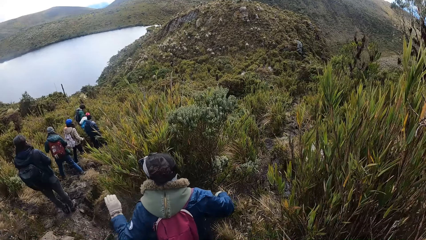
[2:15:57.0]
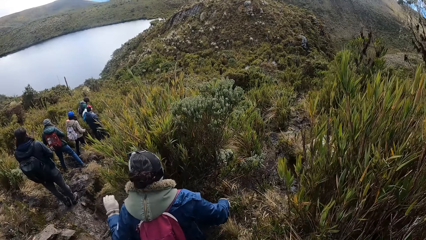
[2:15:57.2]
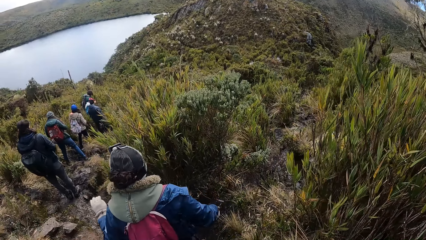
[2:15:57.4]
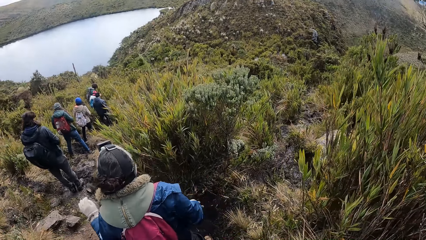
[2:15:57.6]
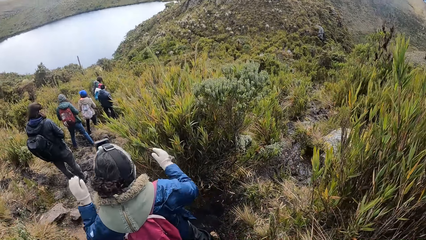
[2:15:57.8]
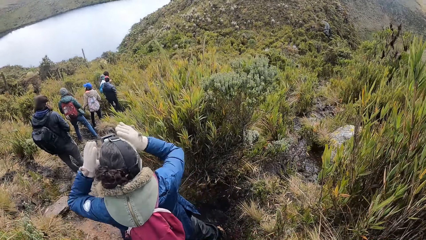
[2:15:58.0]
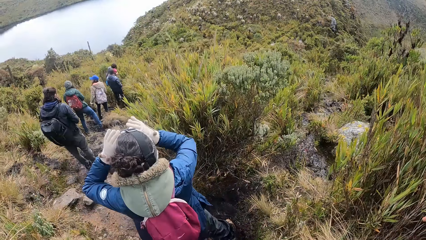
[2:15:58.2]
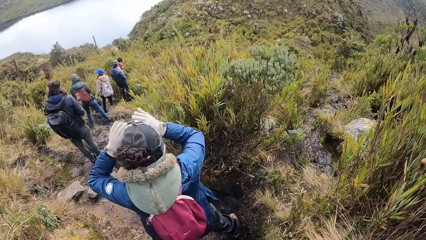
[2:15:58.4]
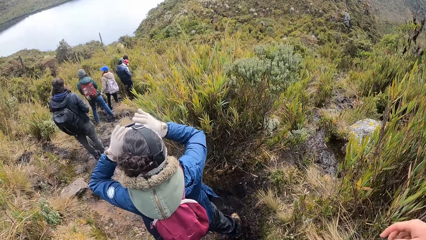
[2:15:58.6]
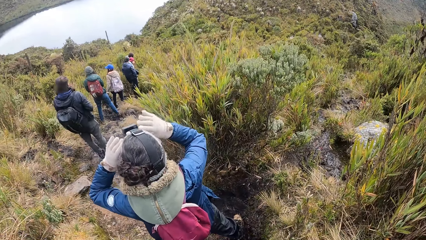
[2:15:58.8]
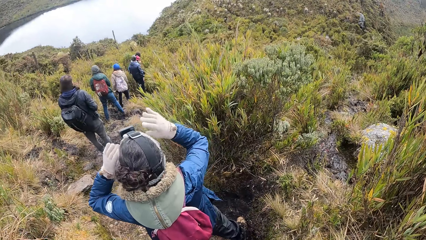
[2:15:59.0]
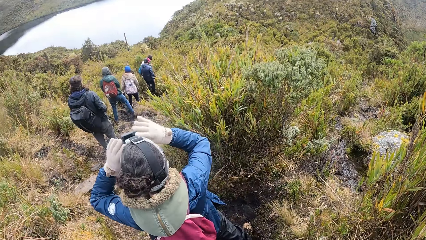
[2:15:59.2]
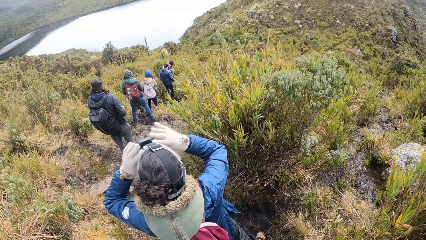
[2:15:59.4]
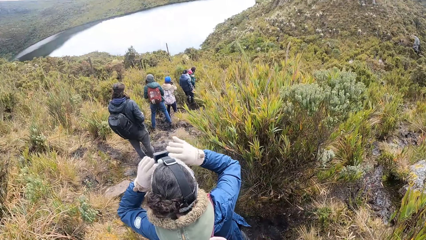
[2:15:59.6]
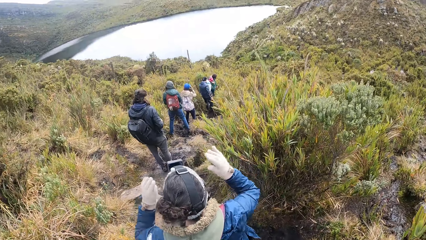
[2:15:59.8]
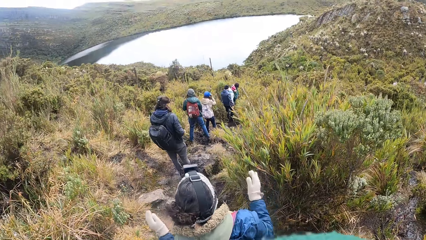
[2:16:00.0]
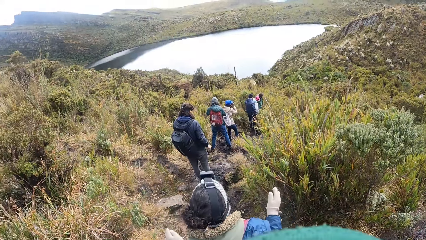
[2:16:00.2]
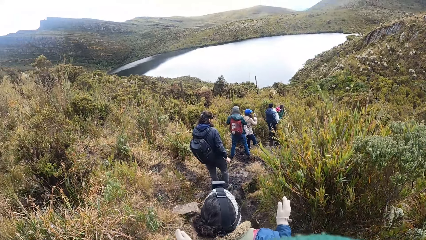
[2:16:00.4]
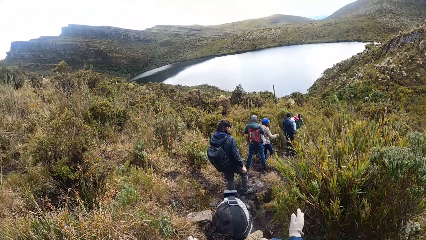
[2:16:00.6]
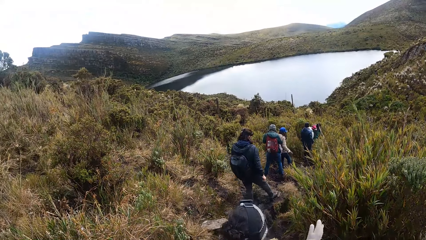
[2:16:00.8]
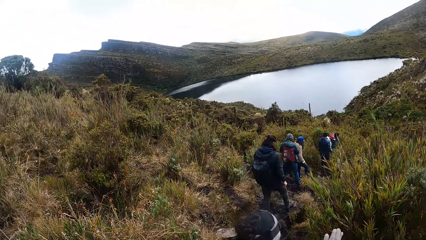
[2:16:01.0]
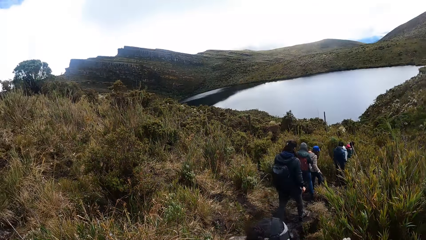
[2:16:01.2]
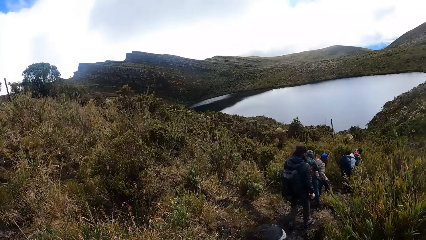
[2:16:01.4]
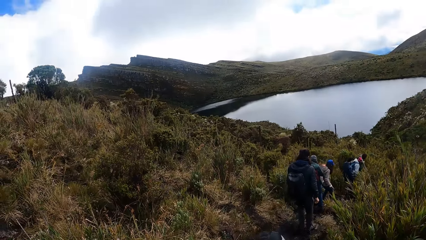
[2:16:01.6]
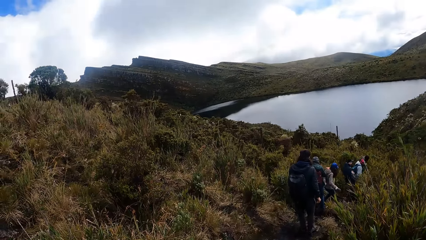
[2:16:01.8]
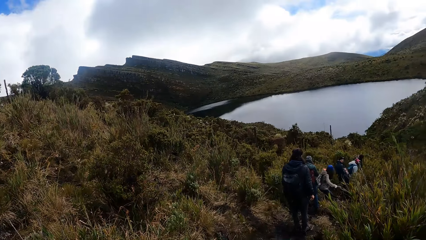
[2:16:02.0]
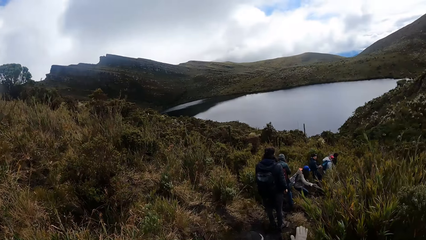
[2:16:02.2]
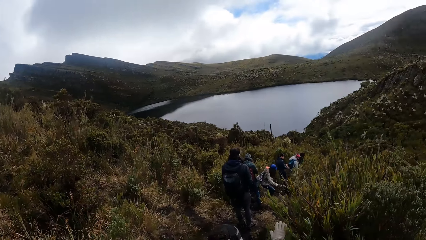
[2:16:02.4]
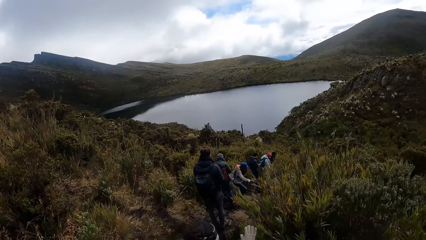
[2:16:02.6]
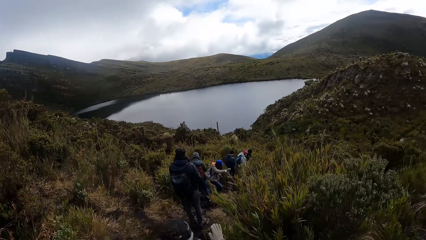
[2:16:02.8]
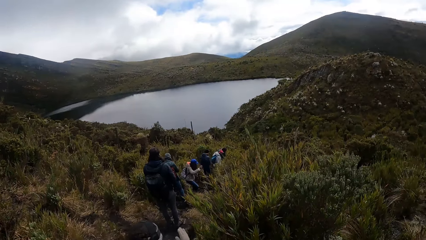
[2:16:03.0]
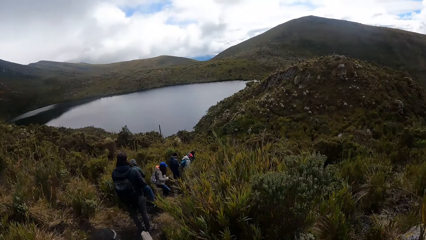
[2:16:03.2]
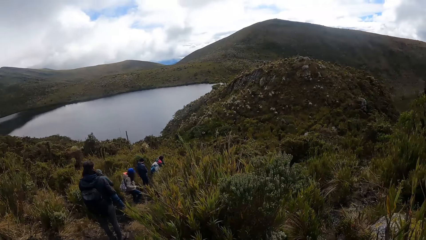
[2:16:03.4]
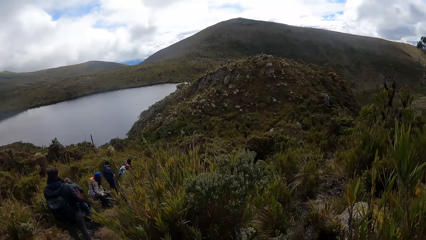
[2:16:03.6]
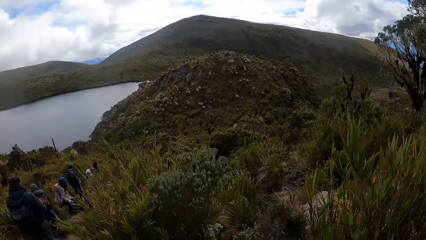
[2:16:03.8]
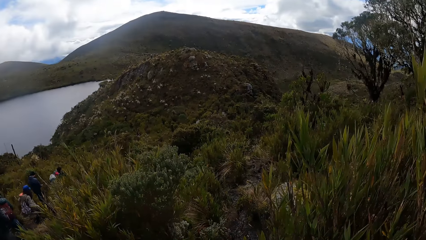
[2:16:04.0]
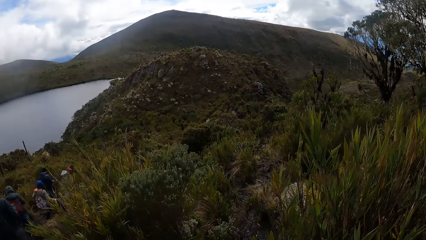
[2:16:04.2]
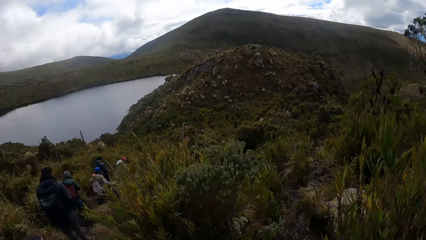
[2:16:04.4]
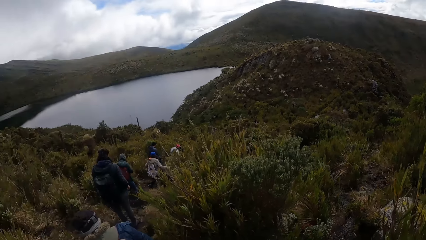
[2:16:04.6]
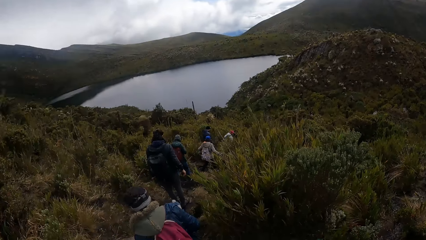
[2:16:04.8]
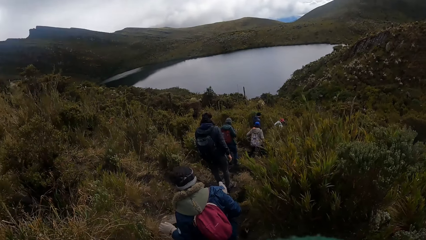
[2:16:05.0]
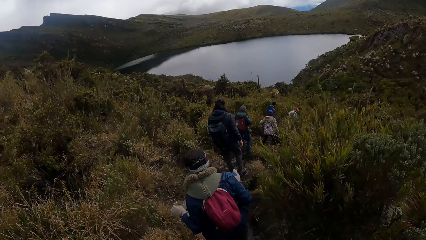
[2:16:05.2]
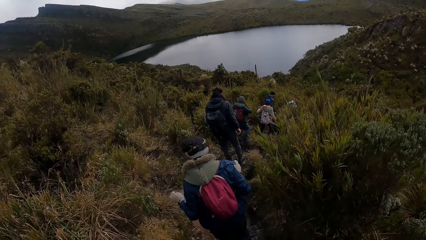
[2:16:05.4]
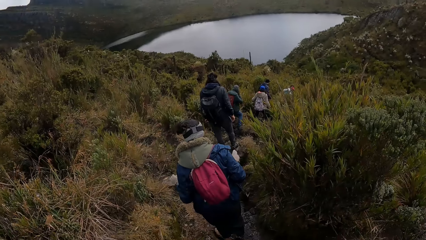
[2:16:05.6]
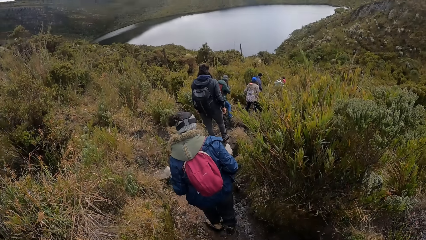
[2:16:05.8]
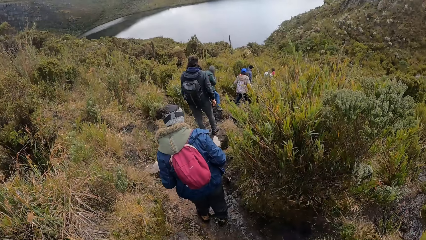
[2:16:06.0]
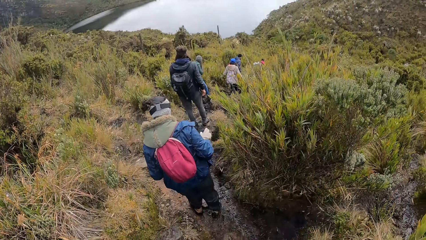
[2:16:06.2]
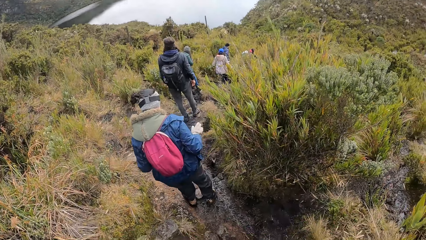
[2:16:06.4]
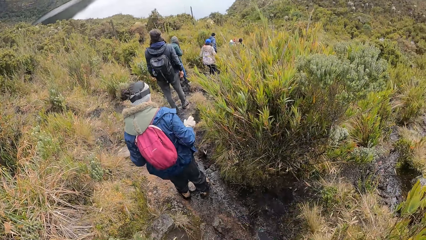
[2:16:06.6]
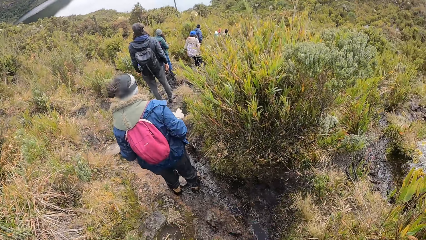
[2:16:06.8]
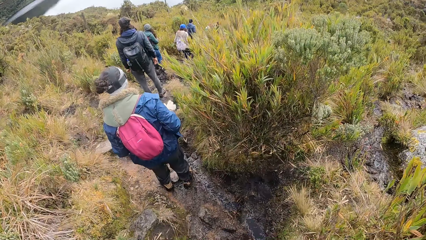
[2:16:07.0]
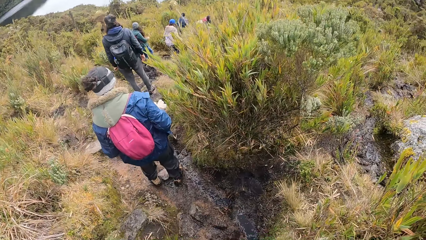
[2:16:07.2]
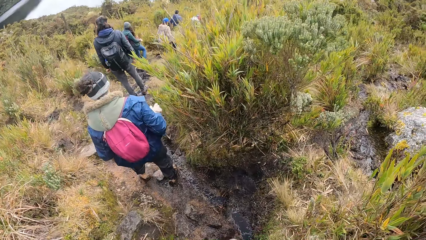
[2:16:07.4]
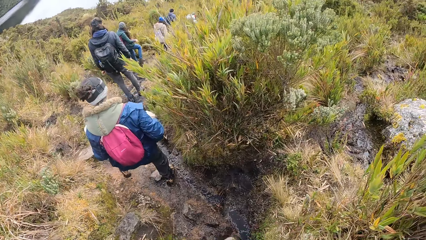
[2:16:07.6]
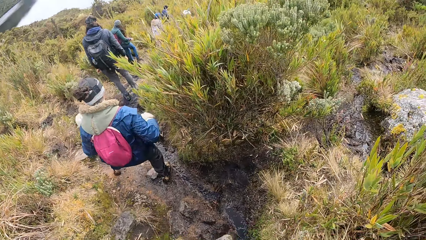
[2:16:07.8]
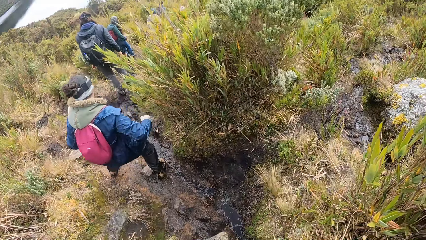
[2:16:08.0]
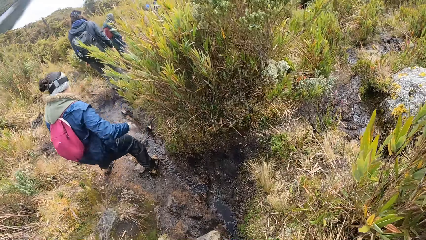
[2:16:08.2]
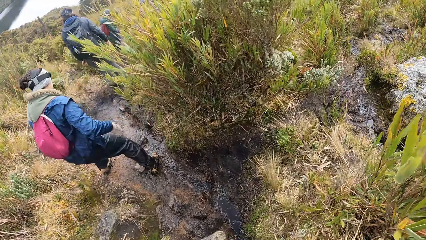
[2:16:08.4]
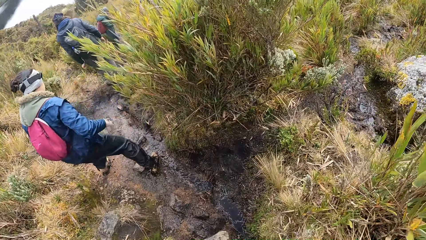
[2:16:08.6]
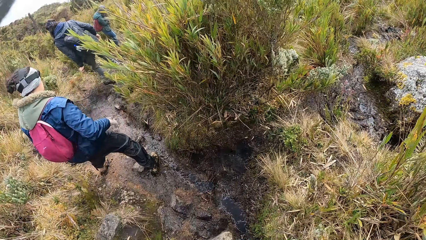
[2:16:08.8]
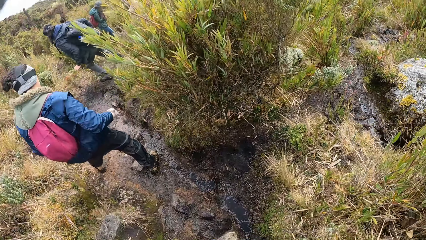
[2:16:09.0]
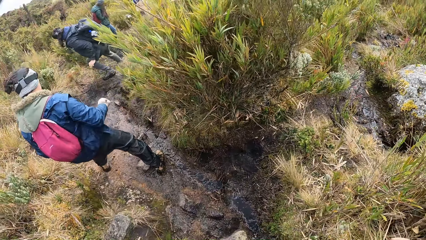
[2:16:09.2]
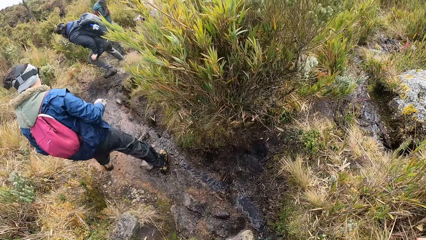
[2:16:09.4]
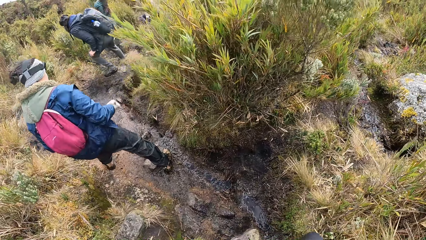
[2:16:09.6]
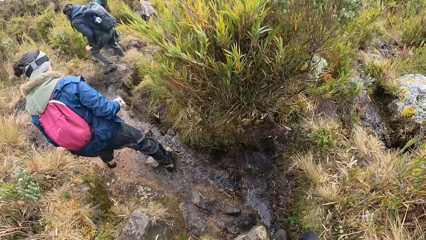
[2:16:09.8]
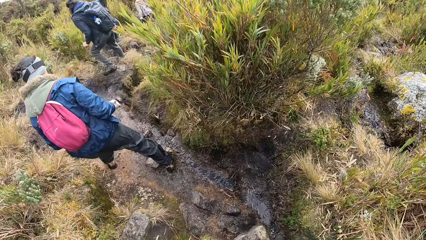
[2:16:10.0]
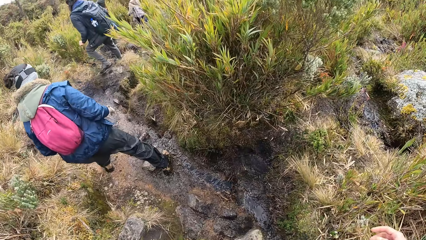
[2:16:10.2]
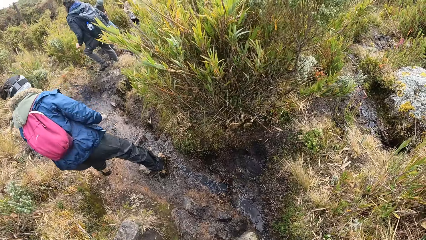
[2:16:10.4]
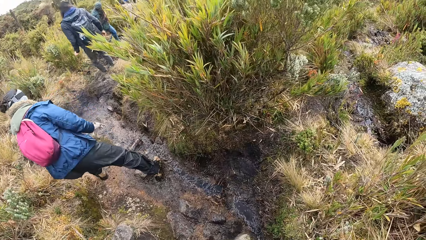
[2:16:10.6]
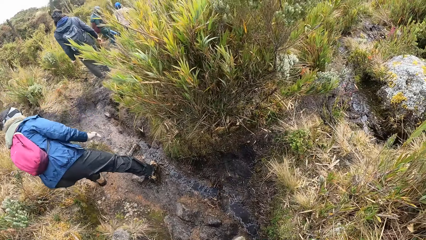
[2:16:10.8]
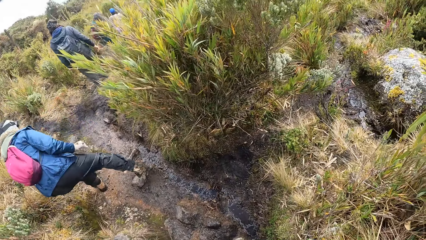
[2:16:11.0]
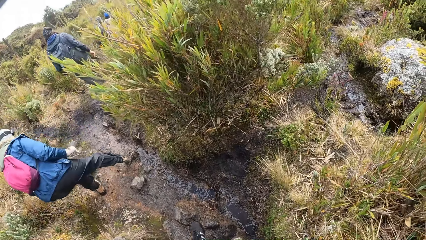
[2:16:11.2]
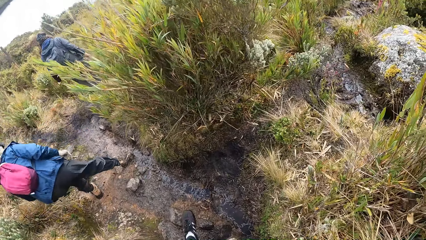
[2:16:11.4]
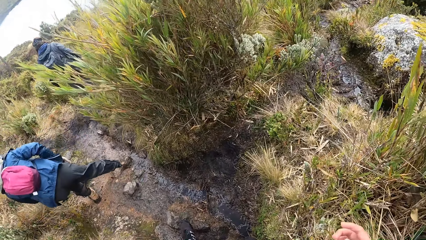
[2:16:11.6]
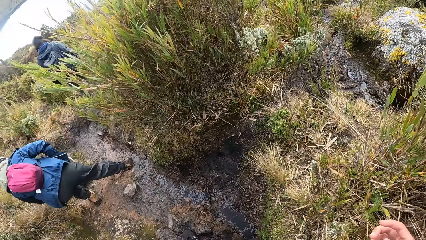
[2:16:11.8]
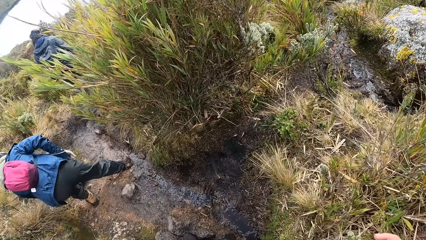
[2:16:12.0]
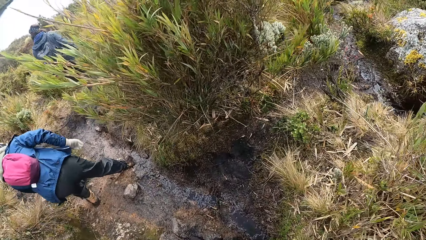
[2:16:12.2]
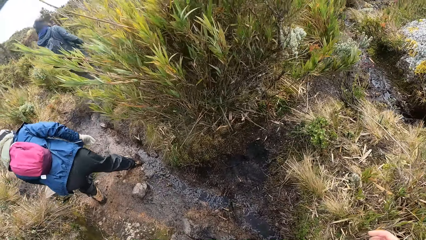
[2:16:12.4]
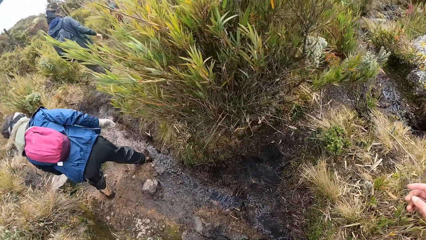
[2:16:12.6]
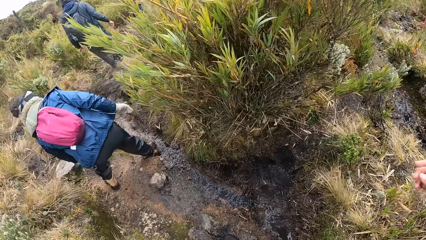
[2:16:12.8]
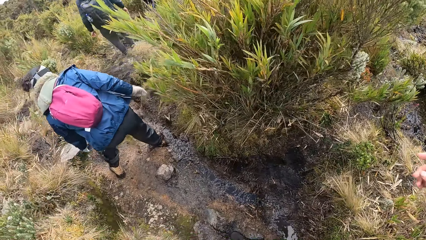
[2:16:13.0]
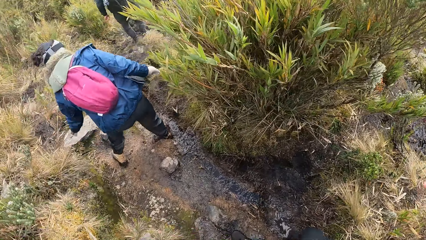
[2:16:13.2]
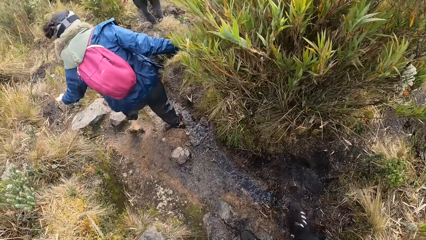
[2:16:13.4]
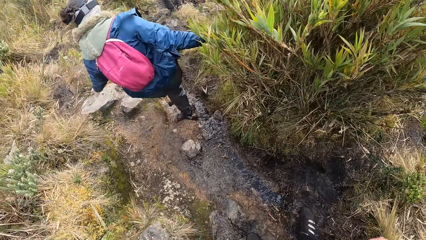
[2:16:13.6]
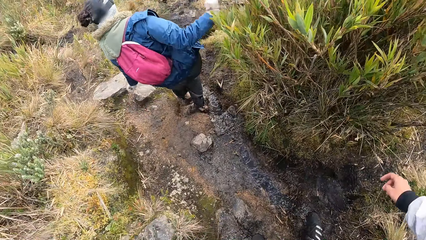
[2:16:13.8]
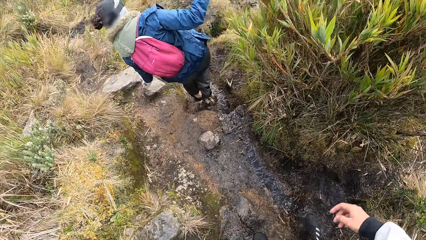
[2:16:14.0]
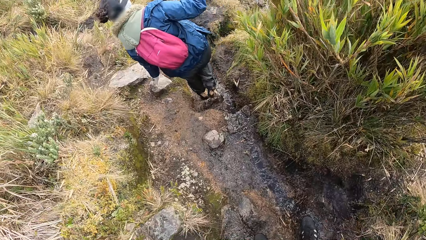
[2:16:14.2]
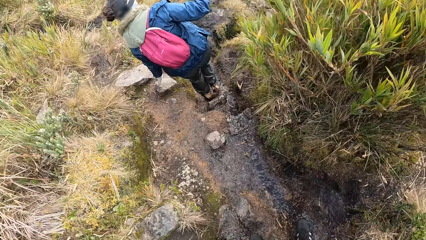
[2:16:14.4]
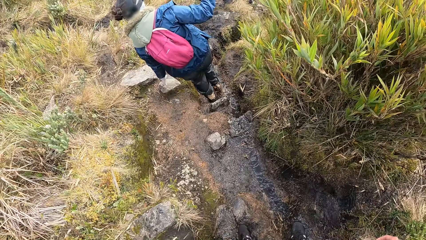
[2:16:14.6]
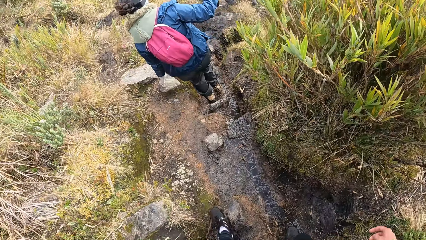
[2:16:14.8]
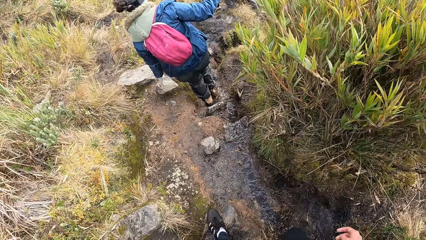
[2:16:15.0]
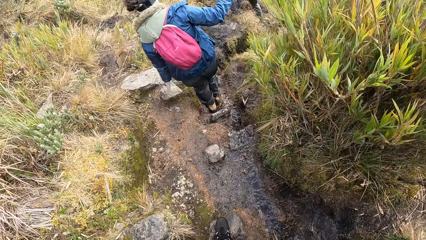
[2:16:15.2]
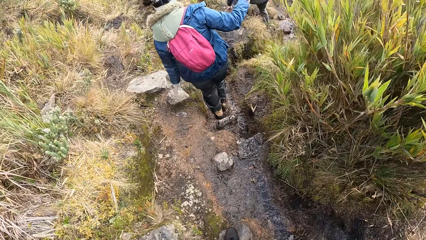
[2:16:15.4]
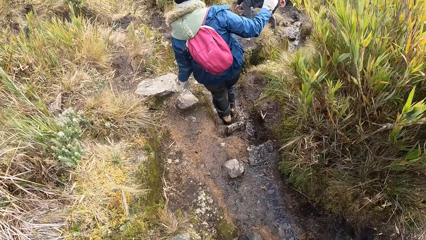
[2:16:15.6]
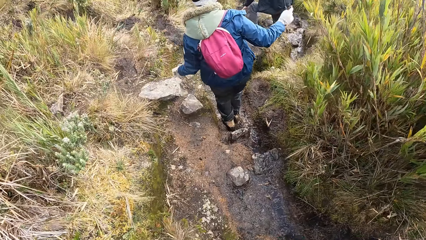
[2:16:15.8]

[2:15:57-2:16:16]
A man walks along the path. The woman adjusts a camera on her head with both hands. The camera wearer moves their hand. They walk, look around, and walk. They move their hand and walk.
